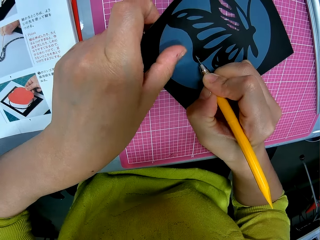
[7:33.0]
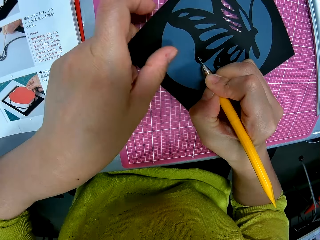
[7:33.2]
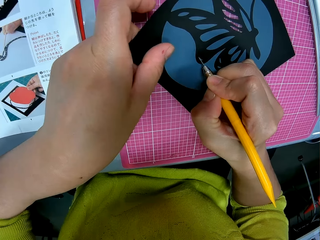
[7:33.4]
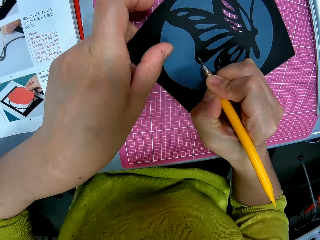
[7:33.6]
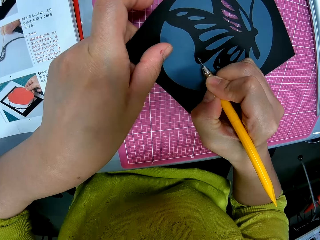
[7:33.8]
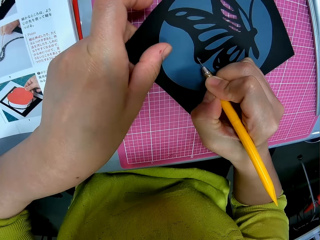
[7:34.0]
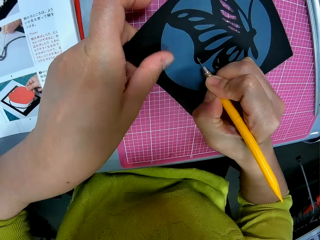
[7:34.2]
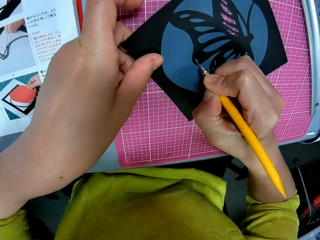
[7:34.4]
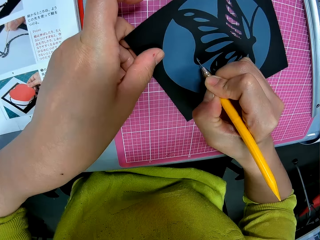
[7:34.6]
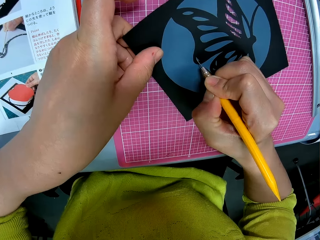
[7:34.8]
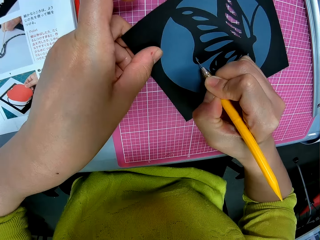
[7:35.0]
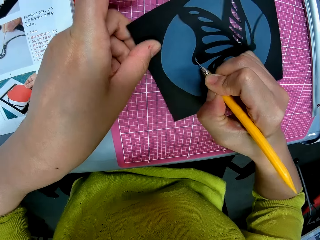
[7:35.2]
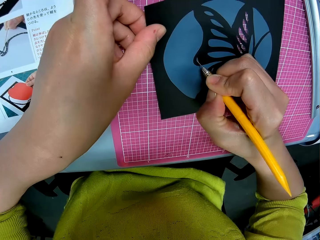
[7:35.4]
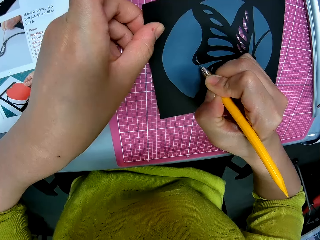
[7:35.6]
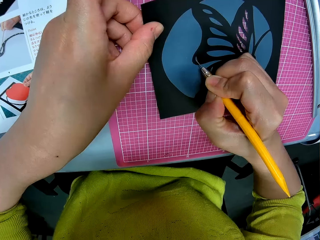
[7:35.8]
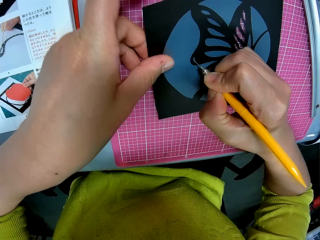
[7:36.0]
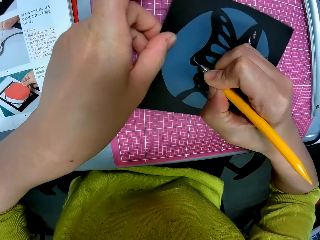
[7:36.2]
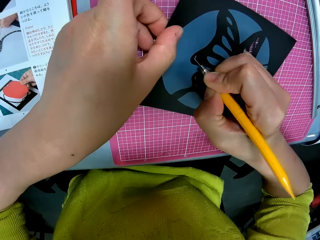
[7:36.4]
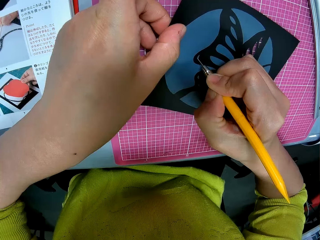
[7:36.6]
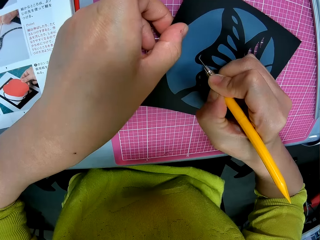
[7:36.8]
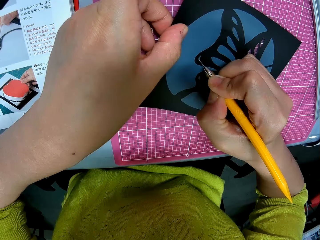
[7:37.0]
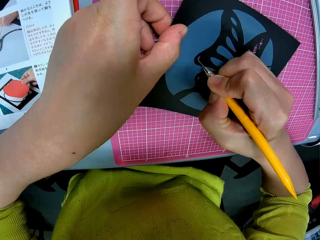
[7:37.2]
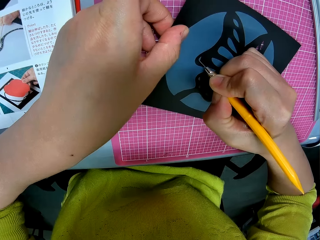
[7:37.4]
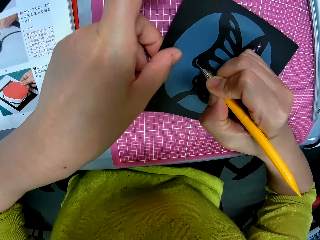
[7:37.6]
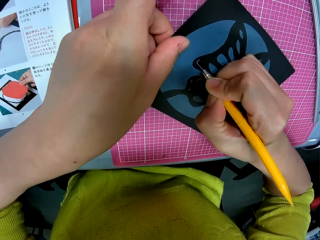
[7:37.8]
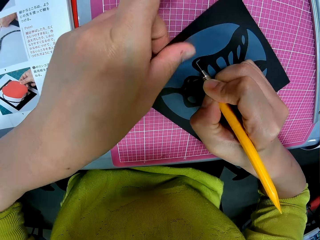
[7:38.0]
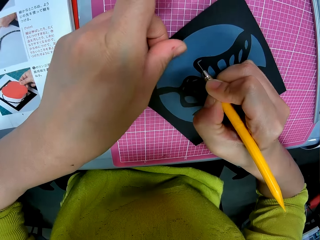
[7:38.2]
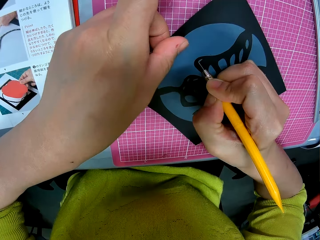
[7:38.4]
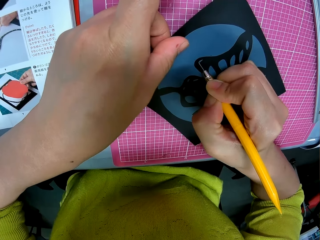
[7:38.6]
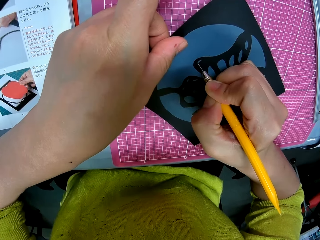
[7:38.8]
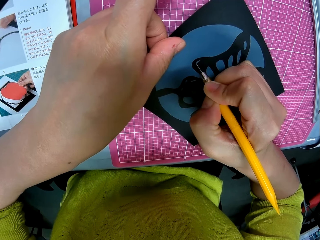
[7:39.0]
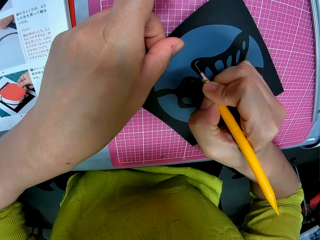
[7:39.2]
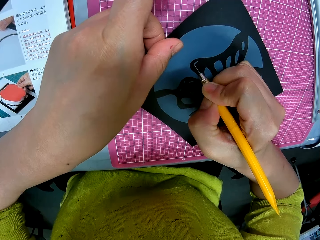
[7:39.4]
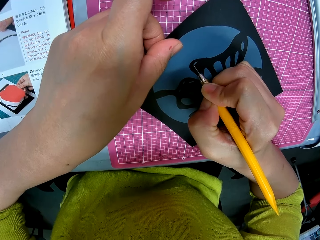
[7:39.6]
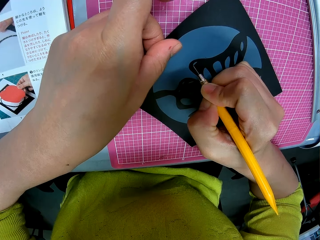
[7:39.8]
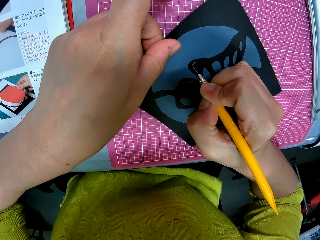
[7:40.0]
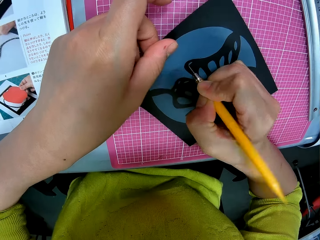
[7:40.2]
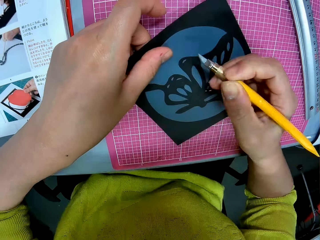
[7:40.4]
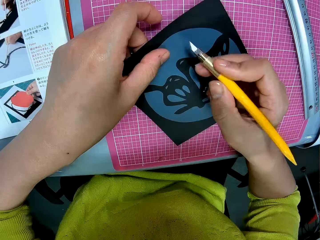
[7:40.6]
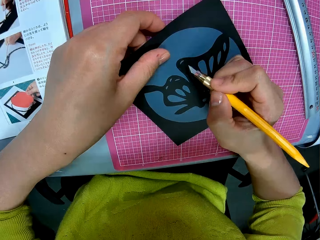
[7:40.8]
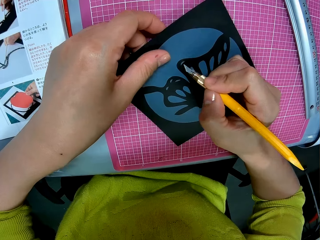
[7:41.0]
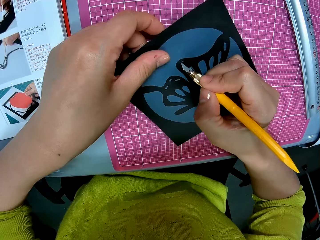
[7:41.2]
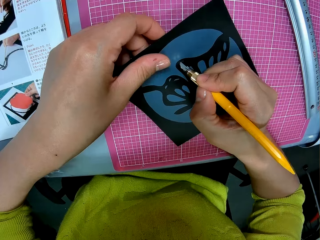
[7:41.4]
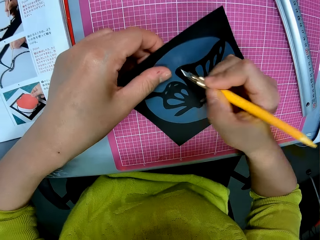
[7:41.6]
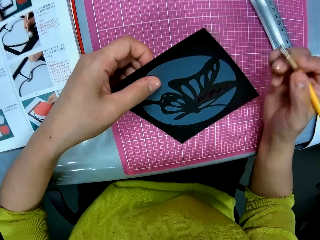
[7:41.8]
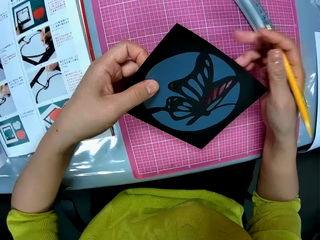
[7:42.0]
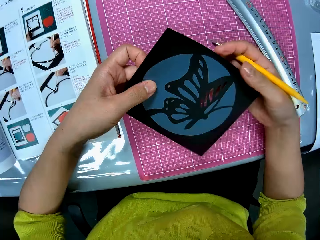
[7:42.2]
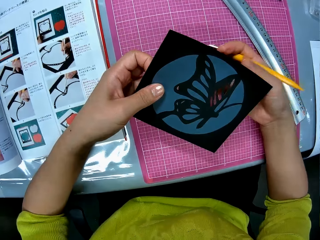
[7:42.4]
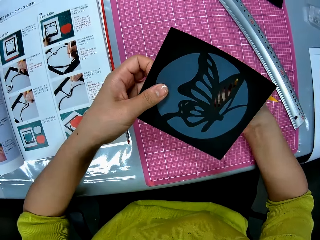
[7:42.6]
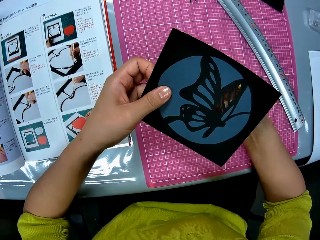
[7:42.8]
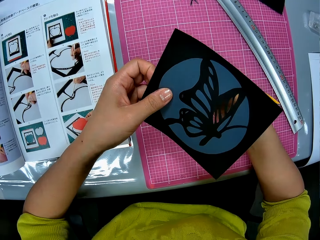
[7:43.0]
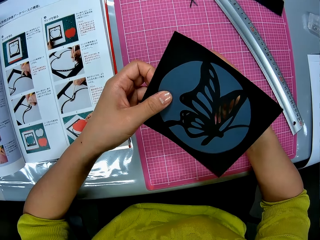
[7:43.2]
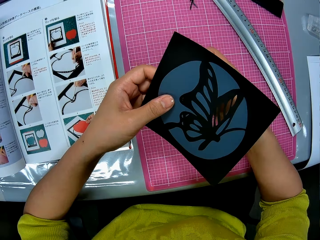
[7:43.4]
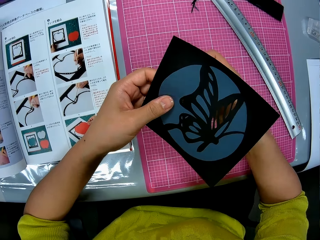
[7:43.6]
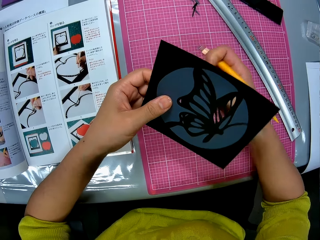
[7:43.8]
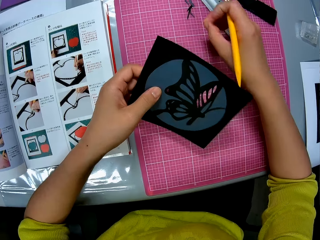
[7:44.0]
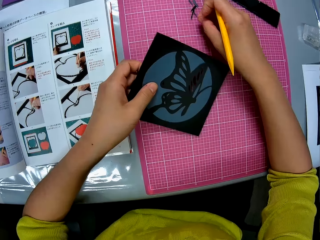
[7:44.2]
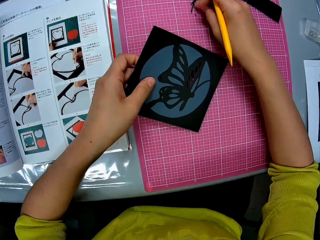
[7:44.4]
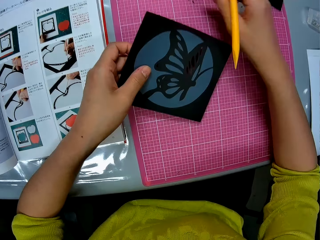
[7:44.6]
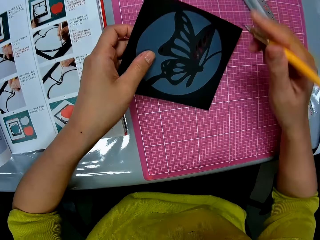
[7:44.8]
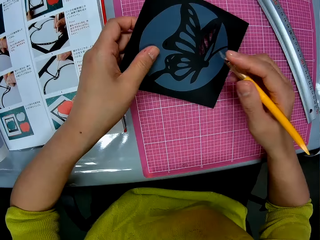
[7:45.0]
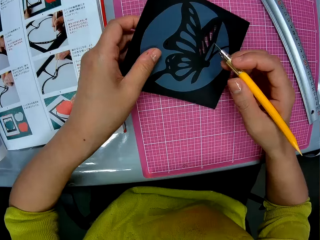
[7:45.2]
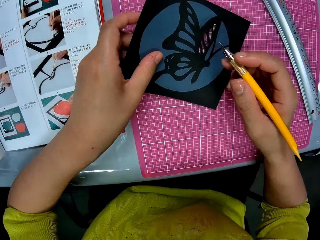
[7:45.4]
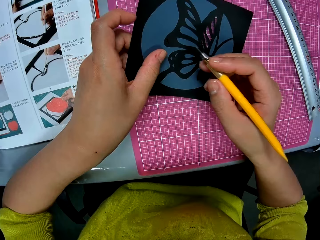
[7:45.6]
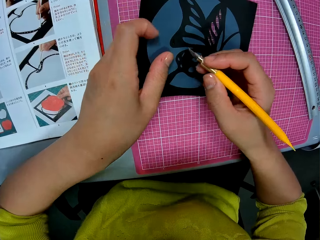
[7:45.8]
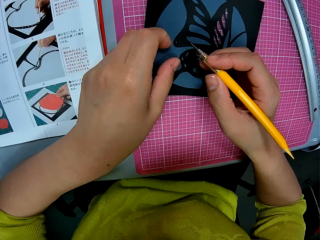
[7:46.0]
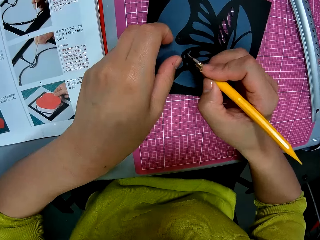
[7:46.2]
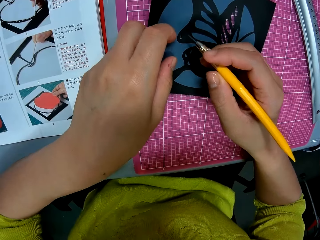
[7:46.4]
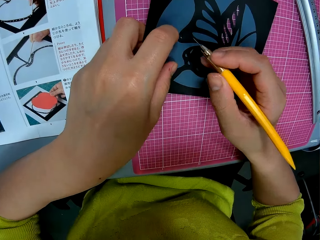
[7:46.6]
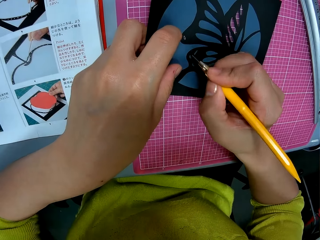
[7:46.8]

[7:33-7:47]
The camera wearer adjusts the card stock paper. They remove a piece of paper from the image with his right hand. They put the piece of paper on the table with her right hand. They adjust the card stock paper.

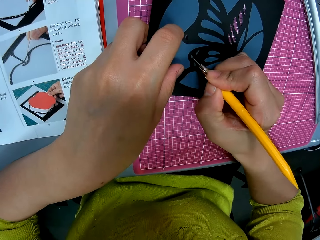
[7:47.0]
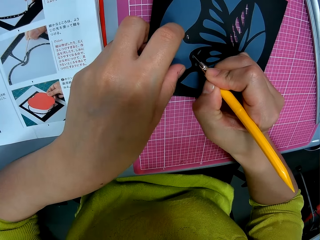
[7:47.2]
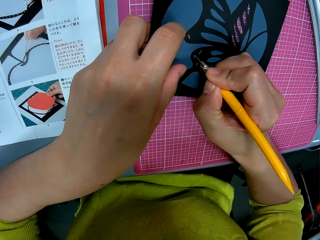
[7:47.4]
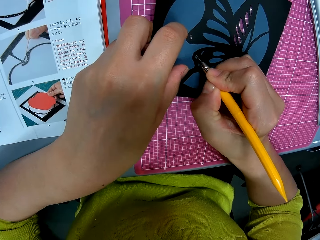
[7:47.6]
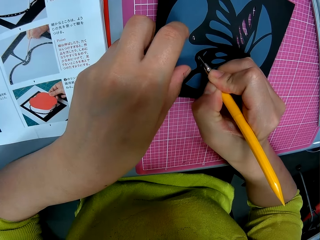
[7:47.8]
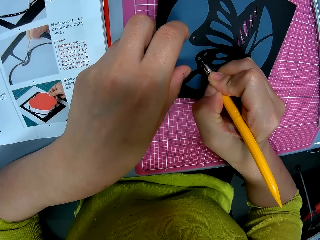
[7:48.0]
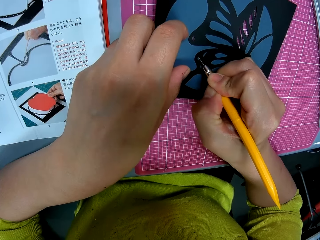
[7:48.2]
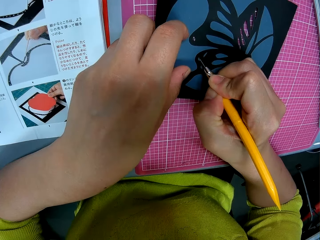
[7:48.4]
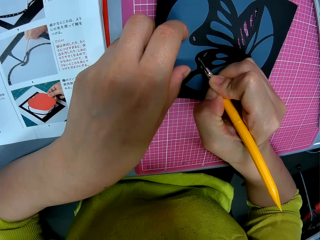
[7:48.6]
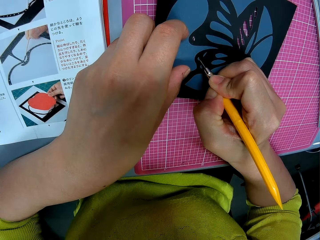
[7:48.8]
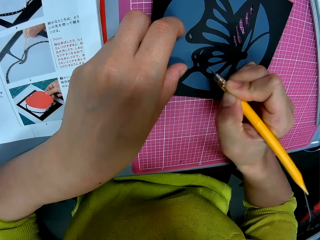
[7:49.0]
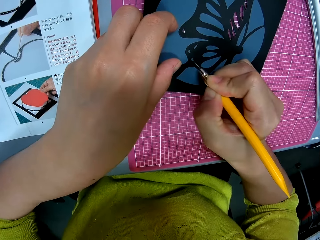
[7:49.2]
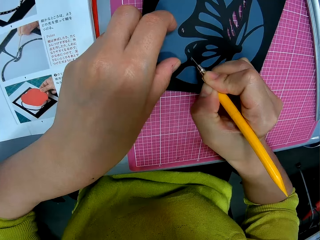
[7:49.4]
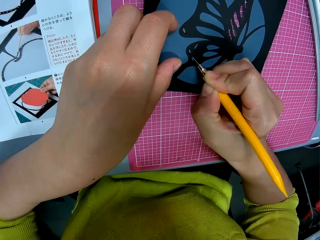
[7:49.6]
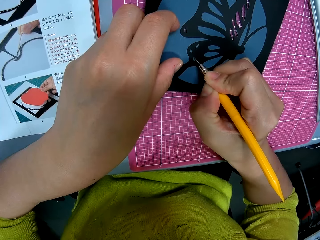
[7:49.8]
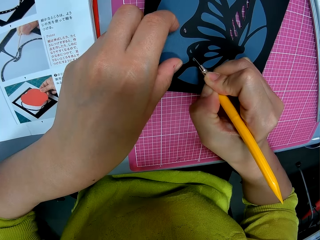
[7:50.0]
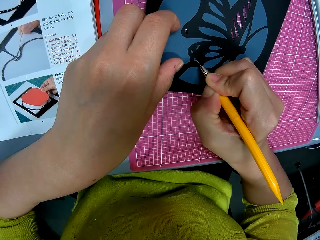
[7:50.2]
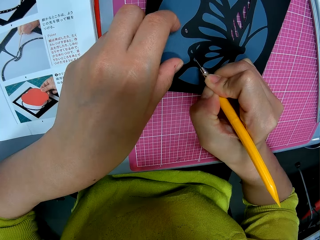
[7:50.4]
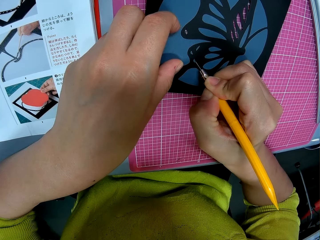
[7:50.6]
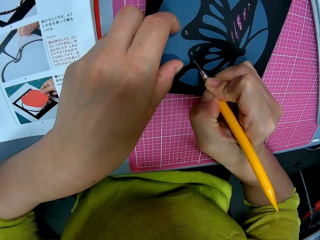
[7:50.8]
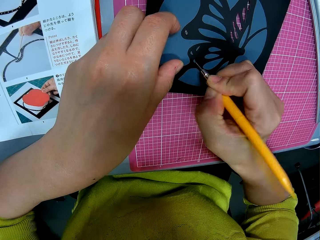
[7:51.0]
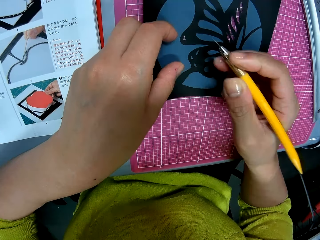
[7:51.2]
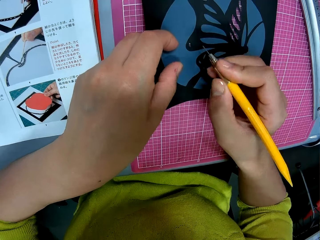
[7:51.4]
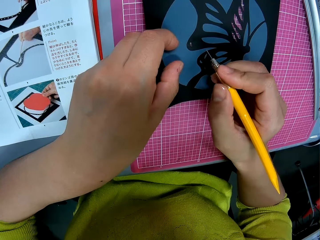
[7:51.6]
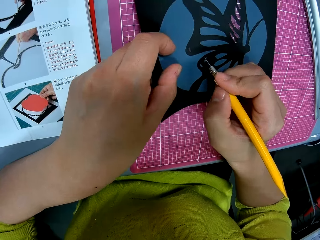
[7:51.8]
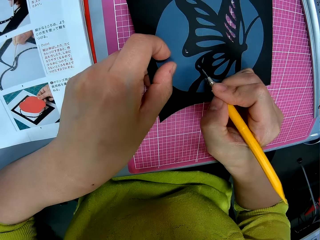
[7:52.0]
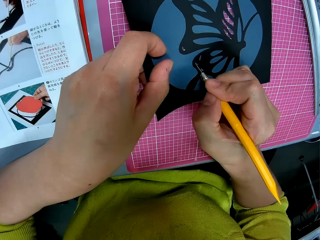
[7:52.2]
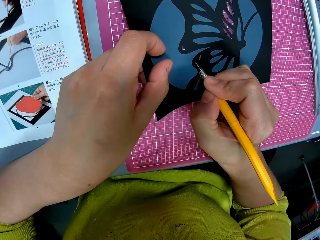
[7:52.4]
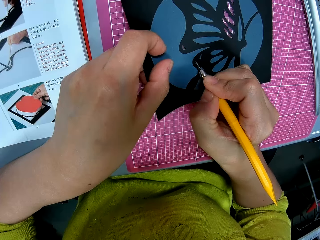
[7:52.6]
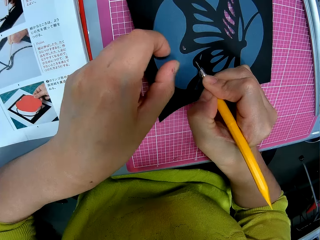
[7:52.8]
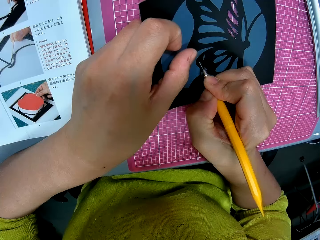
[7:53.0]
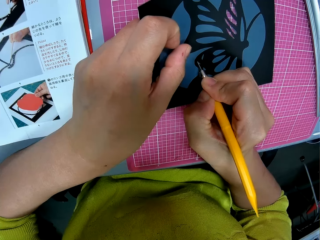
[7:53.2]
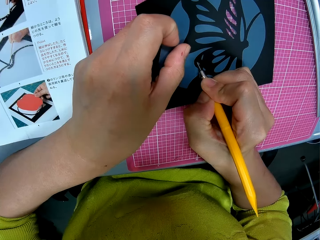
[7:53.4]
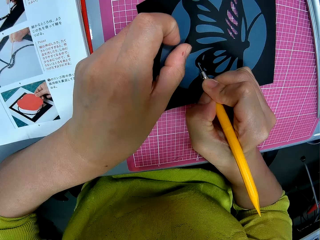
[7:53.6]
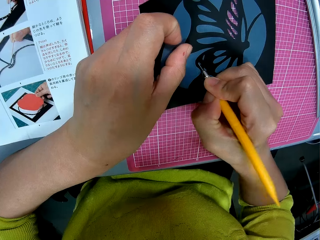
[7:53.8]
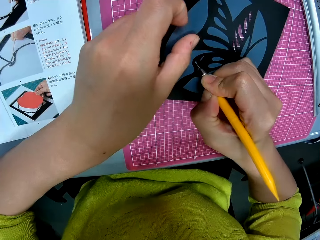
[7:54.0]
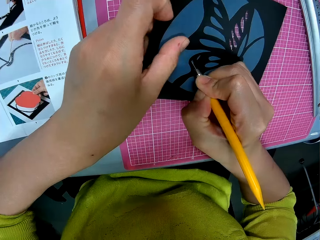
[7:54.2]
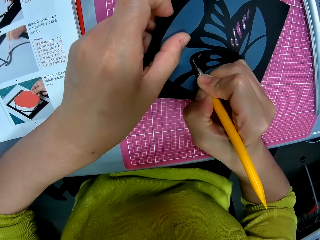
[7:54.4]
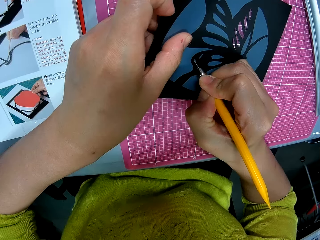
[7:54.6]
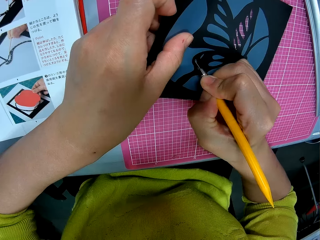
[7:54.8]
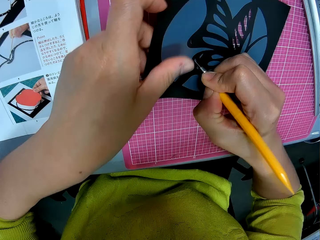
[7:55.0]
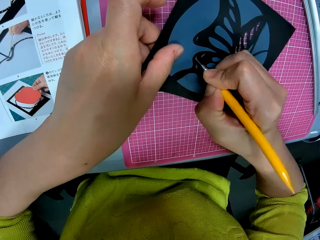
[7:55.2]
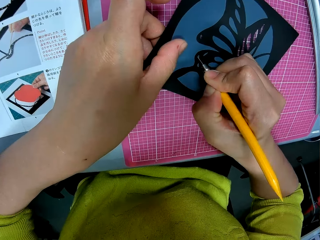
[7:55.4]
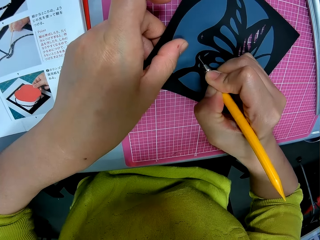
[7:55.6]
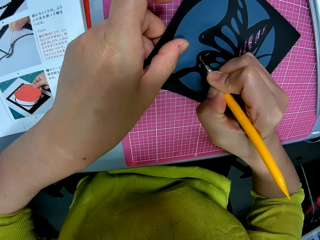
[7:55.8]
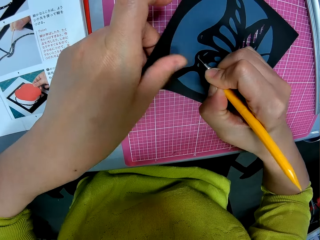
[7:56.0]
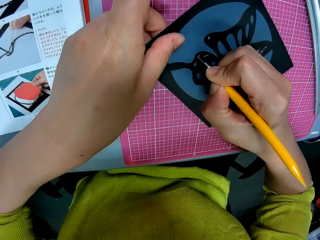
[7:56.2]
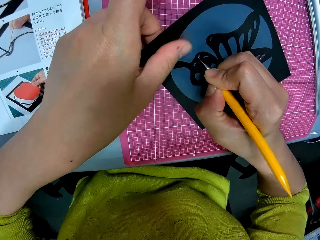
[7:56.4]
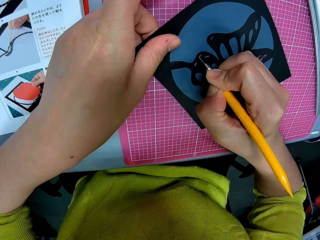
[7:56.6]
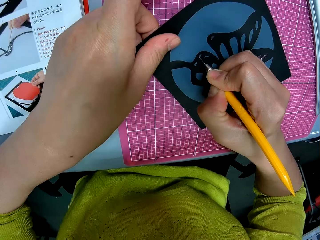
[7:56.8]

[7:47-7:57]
The camera wearer cuts the image with the pen cutter. They adjust the card stock paper. They cut the card stock paper. They adjust the card stock paper.
